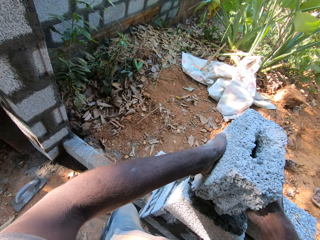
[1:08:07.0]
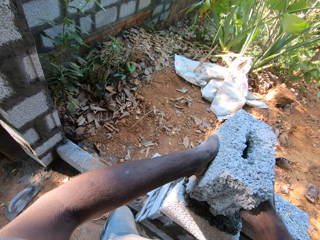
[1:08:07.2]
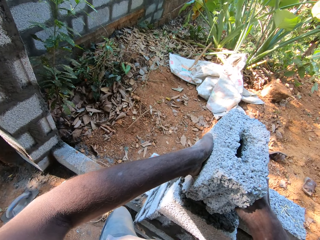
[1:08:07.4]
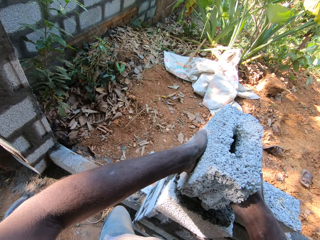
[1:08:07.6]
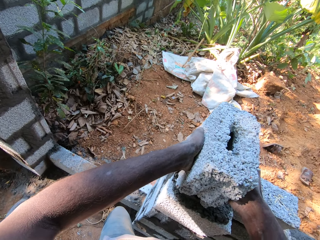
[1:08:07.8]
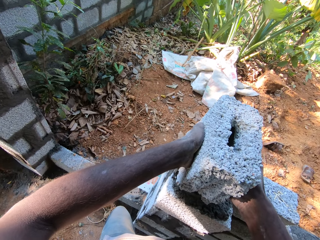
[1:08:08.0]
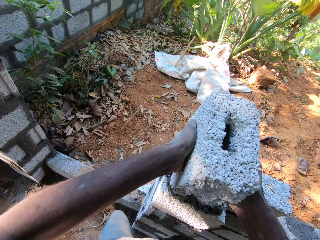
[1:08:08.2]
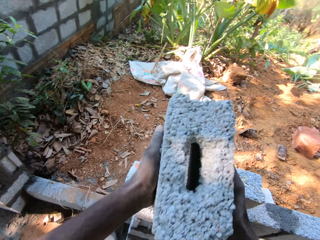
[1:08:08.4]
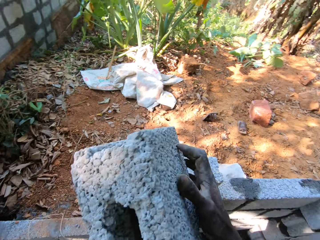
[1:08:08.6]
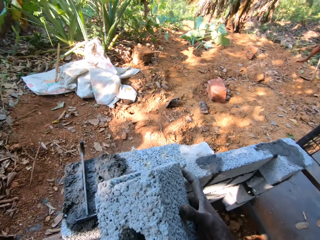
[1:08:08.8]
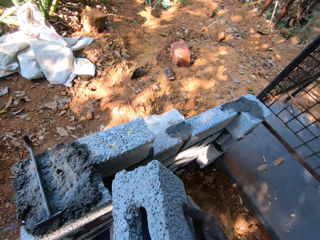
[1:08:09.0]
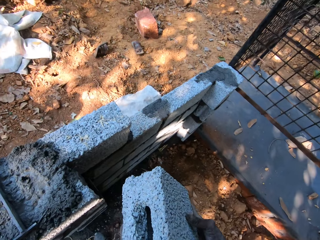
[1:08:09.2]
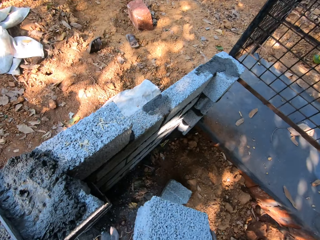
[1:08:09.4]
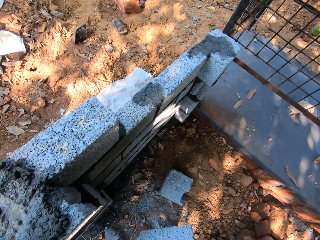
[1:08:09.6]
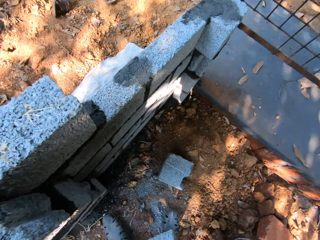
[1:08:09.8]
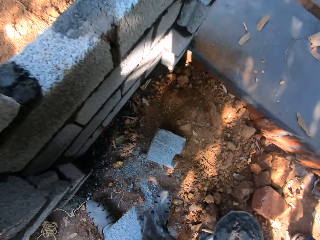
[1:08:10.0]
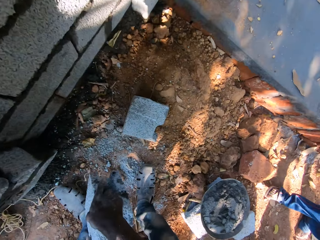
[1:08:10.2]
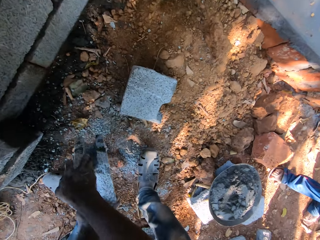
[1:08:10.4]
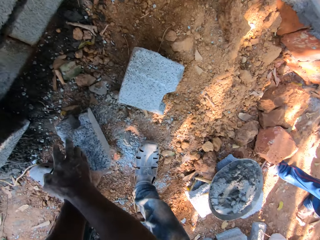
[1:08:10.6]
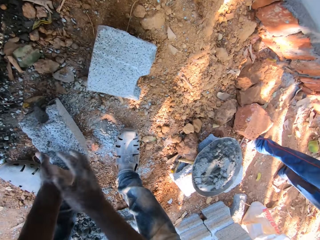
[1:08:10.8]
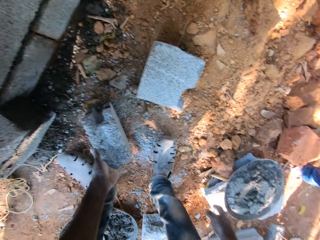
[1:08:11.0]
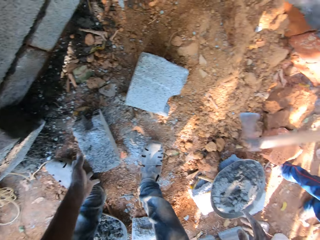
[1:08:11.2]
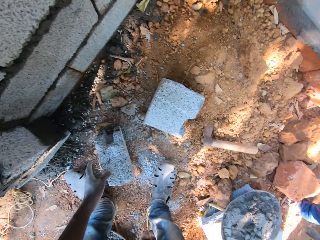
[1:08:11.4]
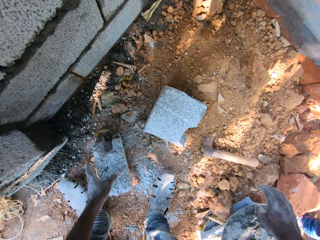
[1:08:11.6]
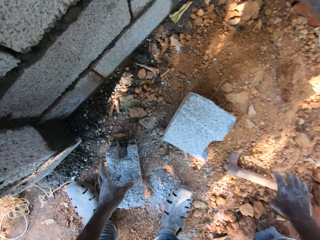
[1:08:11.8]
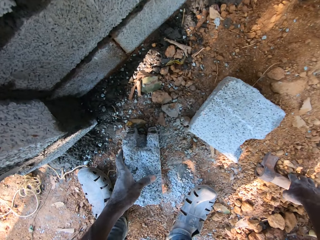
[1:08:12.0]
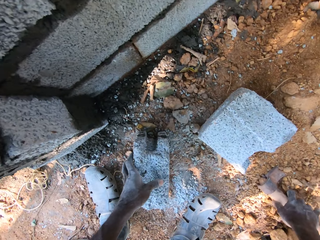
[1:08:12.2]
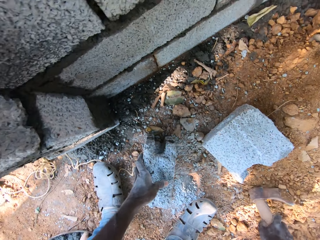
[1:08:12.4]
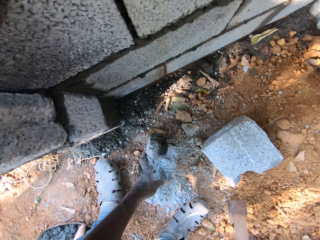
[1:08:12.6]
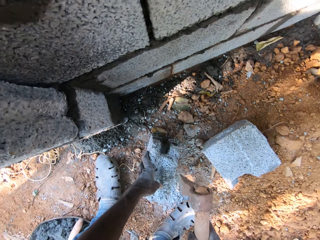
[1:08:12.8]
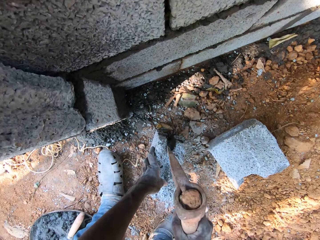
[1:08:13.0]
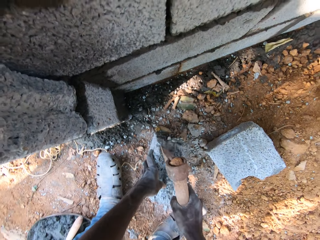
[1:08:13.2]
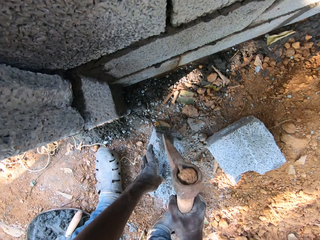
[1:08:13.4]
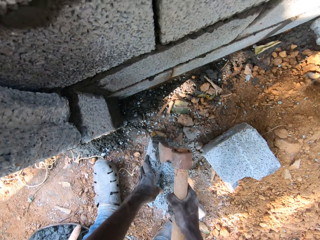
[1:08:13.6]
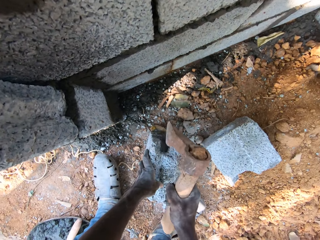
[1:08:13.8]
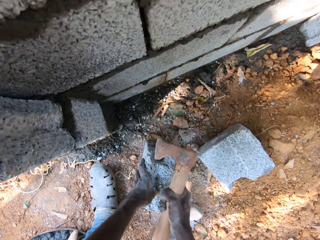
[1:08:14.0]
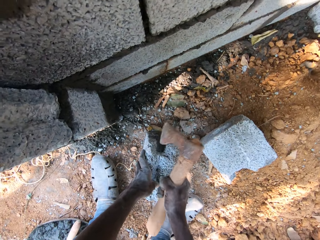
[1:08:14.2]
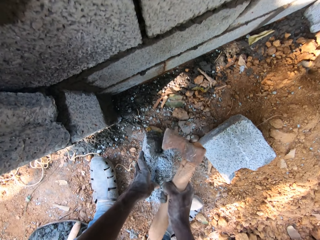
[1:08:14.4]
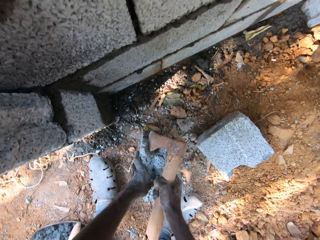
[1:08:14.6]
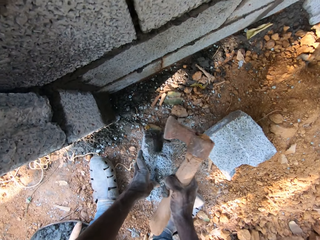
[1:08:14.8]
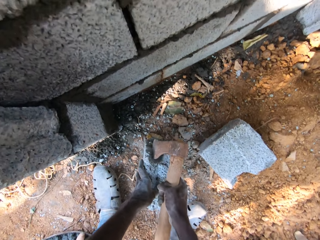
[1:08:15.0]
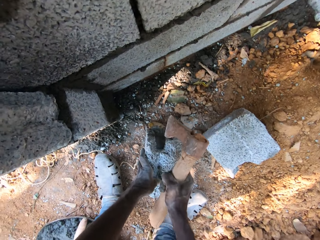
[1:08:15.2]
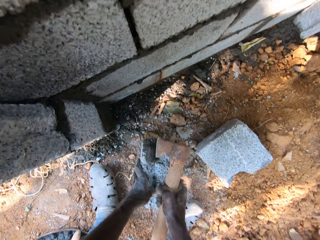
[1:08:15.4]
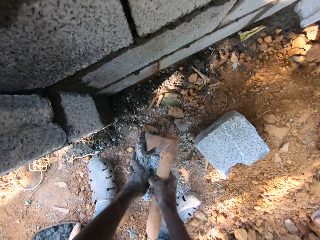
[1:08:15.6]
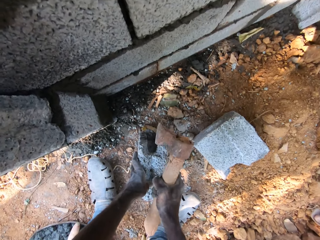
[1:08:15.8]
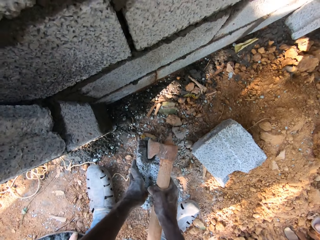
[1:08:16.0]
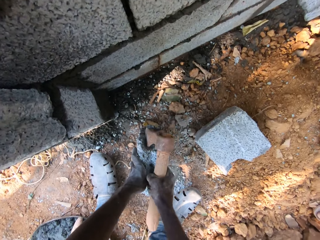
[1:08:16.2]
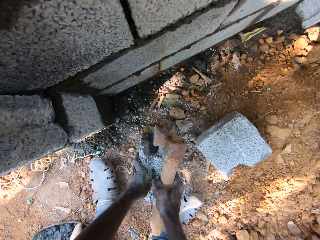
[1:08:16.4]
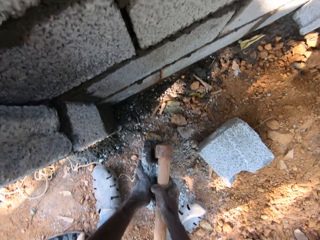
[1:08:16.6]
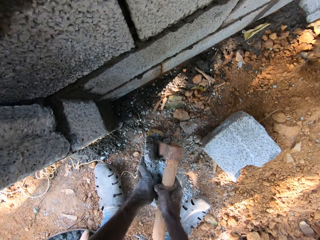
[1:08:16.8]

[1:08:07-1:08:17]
The camera wearer lays the brick on the concrete. He picks up the block from the fence with both hands. He drops the block on the floor with his left hand. A man throws the axe on the floor with his right hand. The camera wearer picks up the axe from the floor with his right hand. He breaks the block on the floor with the axe in his right hand. He hits the brick with the axe.

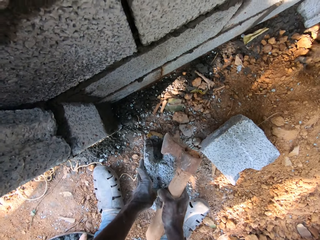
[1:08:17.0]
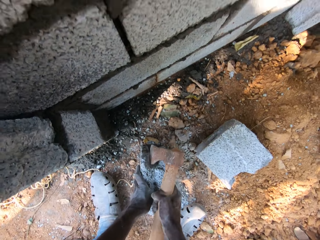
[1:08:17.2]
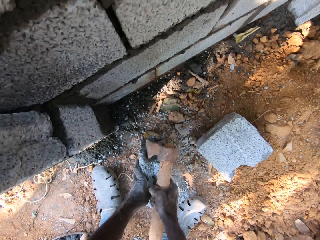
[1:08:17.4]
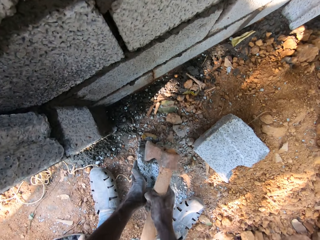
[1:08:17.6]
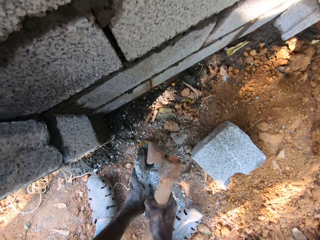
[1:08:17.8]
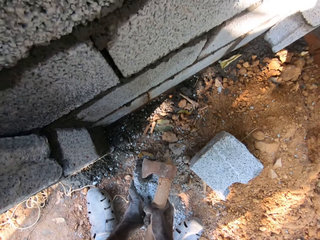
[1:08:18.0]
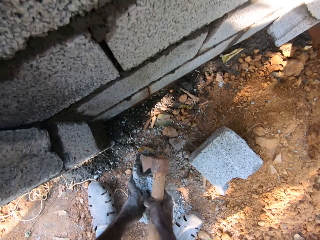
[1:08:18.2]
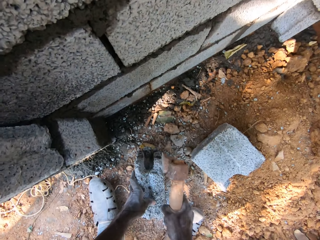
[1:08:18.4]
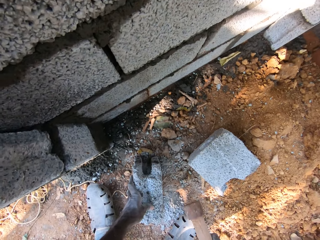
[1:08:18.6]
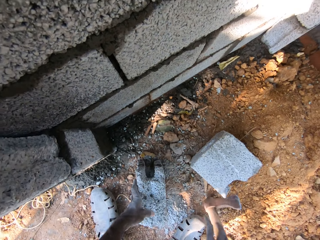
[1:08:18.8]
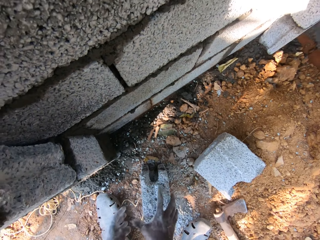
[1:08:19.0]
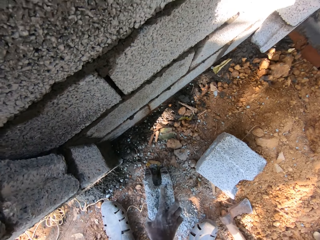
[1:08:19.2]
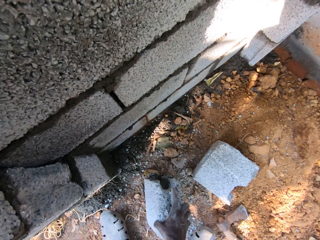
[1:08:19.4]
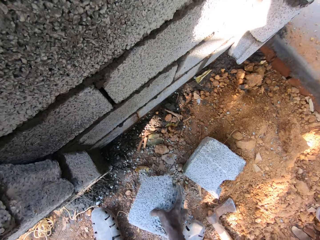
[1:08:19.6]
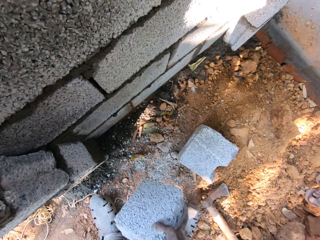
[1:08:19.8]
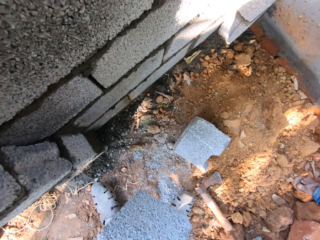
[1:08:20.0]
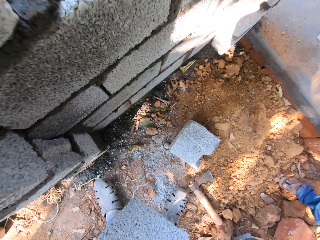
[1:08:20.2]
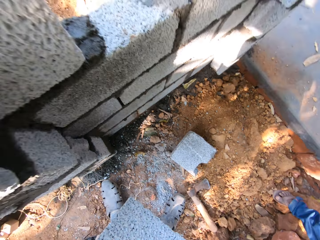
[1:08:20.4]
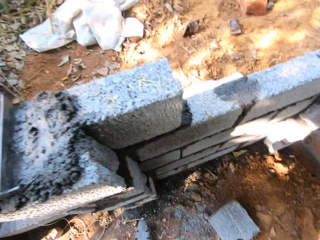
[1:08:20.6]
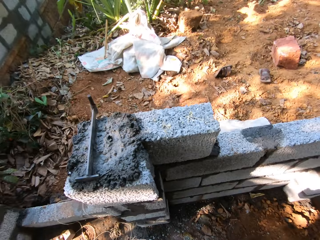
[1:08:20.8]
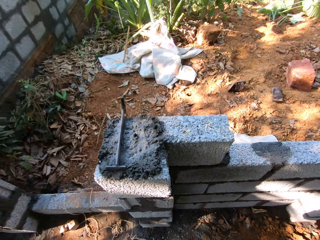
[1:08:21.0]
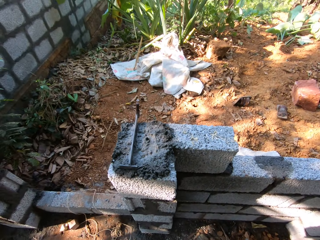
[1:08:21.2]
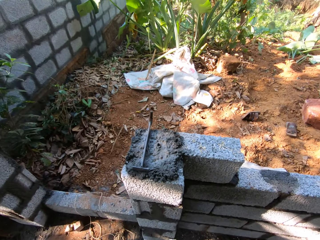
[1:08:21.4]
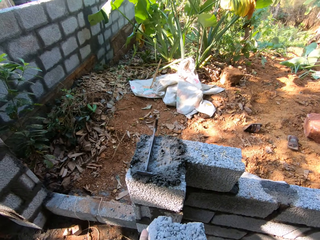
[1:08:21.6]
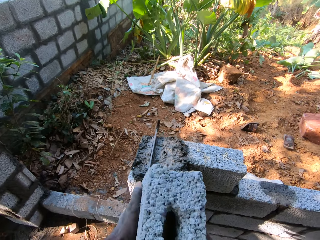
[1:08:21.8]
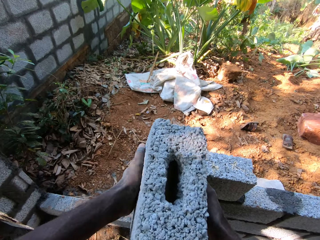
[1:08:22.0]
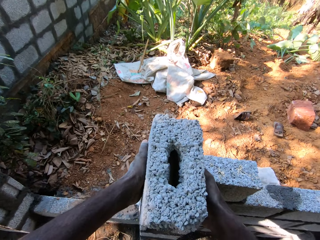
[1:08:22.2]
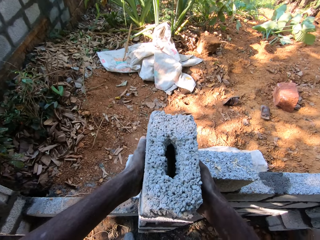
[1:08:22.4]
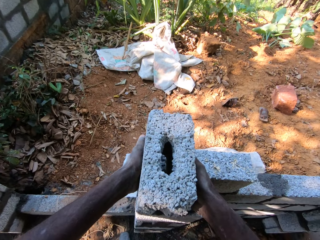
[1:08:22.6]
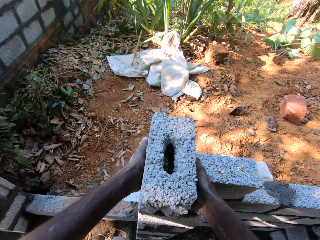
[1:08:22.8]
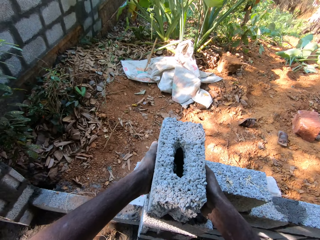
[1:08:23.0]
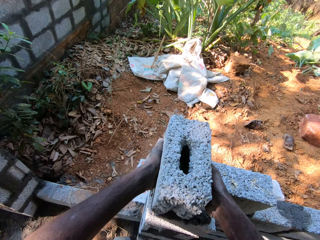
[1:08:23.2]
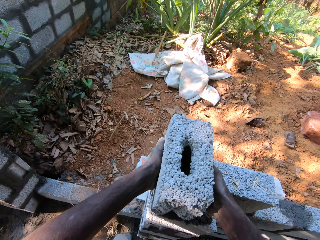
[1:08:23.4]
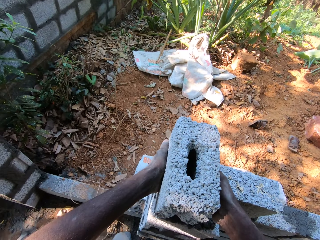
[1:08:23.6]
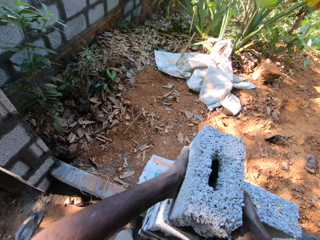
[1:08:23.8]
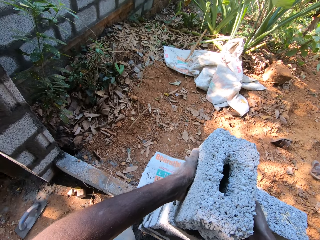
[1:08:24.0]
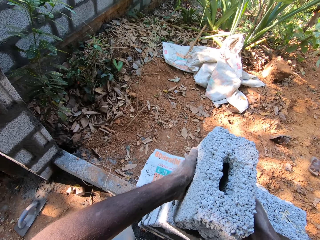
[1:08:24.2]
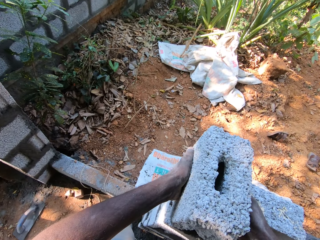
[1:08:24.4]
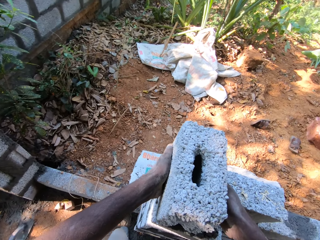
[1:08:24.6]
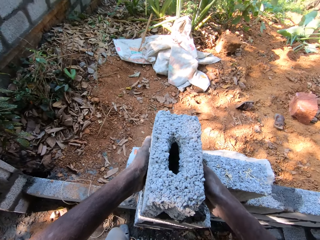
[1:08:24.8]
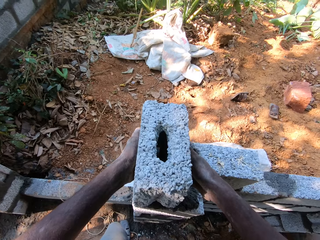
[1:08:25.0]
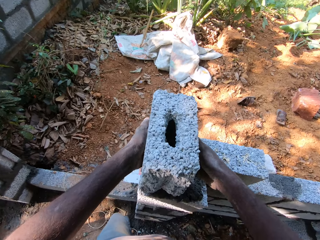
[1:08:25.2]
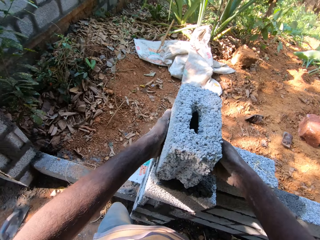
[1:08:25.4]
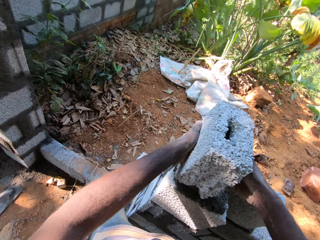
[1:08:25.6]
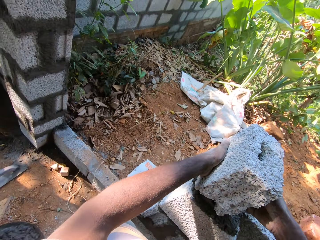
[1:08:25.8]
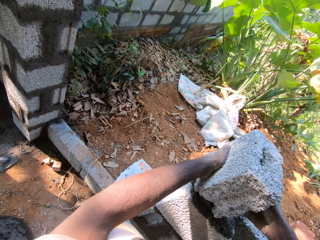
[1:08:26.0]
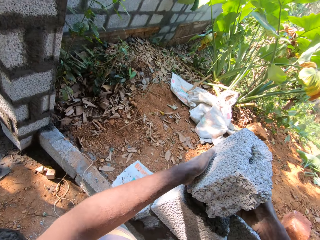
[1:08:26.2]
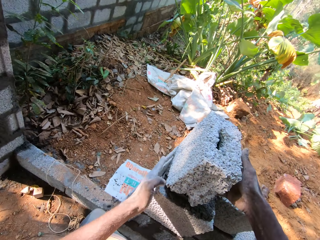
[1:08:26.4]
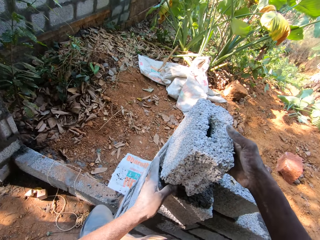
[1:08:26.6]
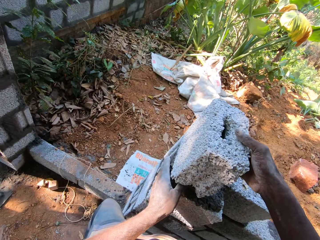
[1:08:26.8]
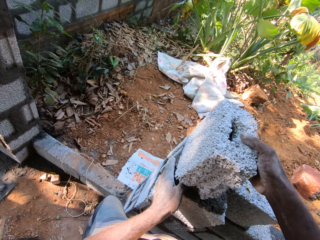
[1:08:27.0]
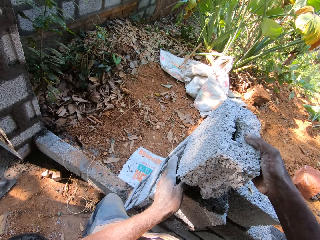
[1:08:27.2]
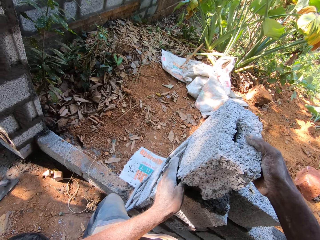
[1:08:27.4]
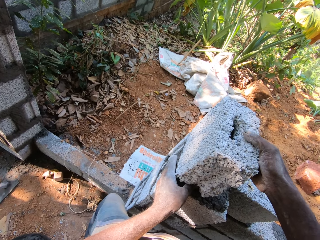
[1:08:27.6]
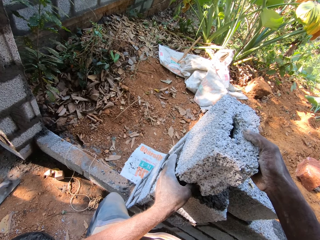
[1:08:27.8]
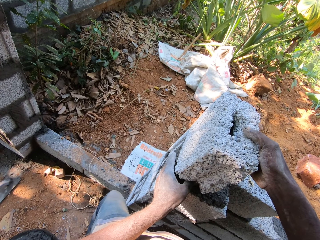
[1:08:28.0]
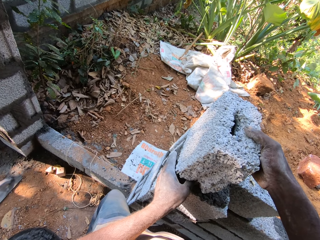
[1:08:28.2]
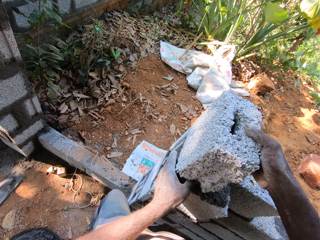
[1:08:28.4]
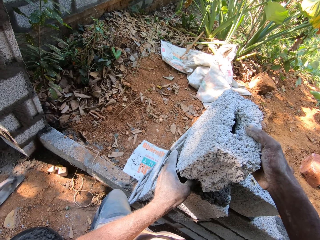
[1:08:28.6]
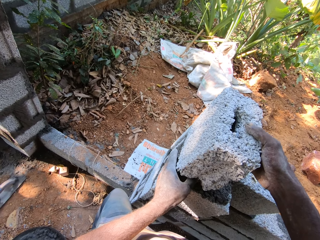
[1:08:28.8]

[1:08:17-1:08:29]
The camera wearer drops the axe on the floor with his right hand. He picks up the block from the floor with his right hand. He carries the brick. He holds the block with both hands. He lays the brick on the concrete. He drops the block on the fence with both hands.
